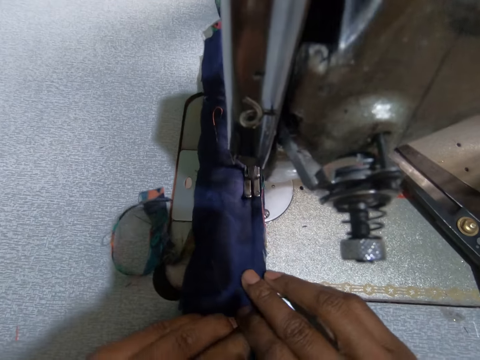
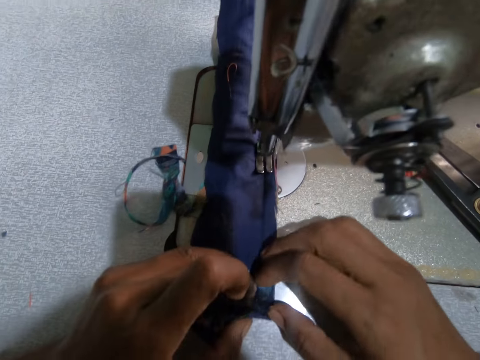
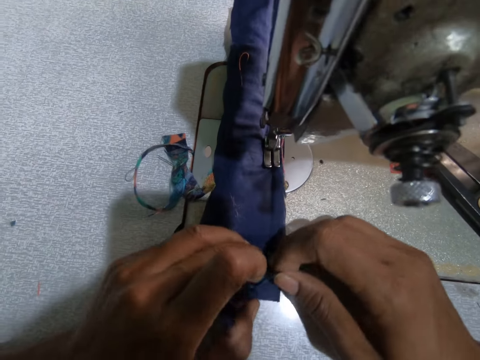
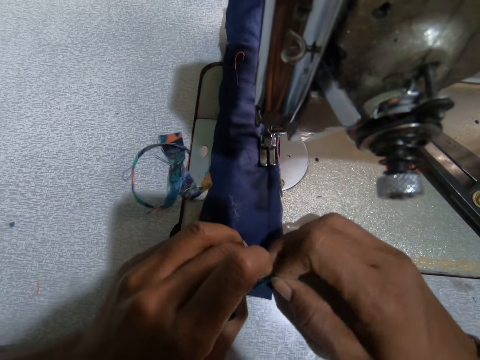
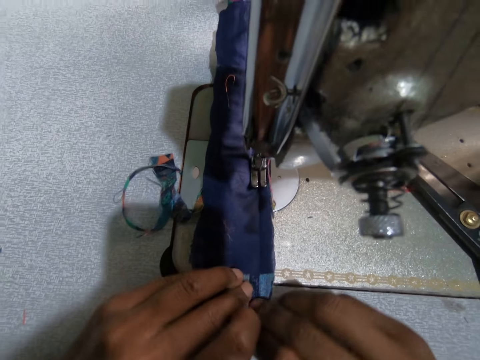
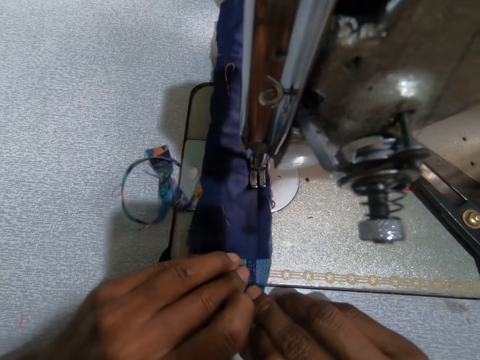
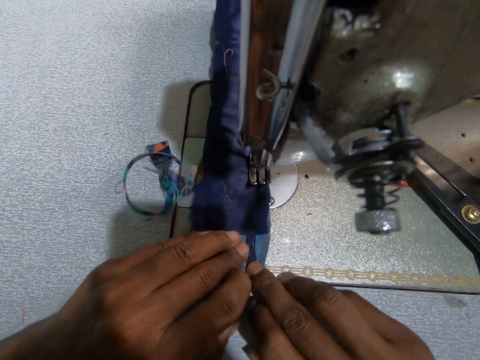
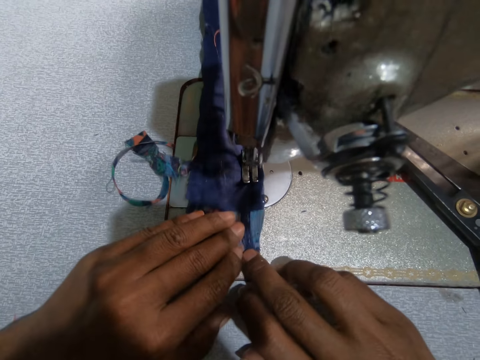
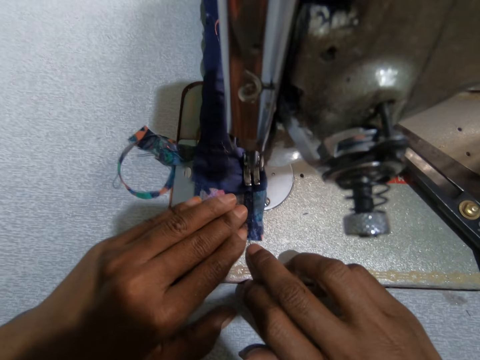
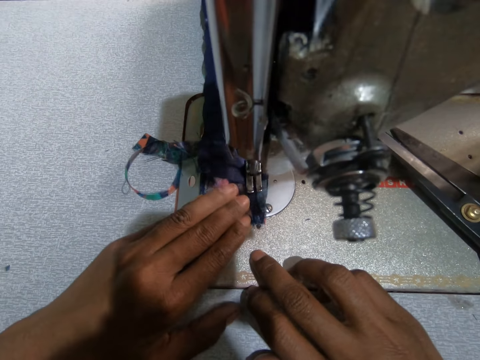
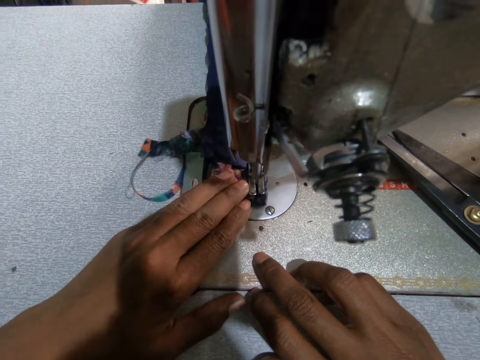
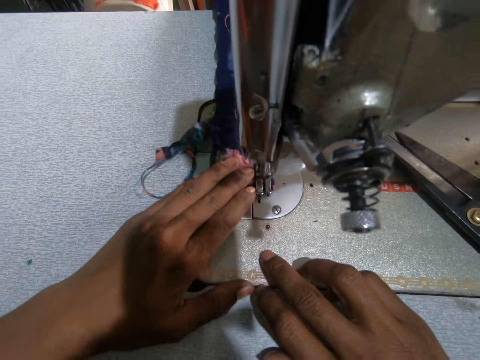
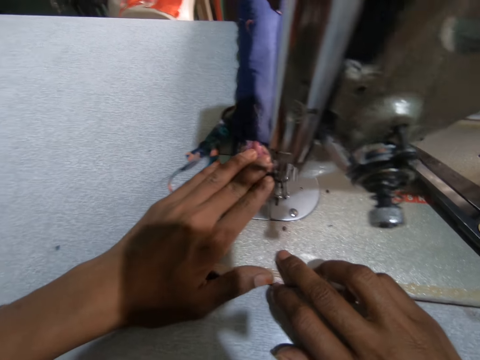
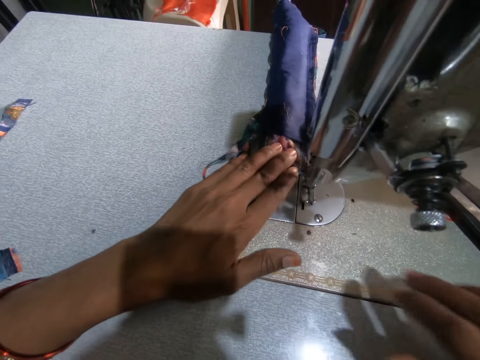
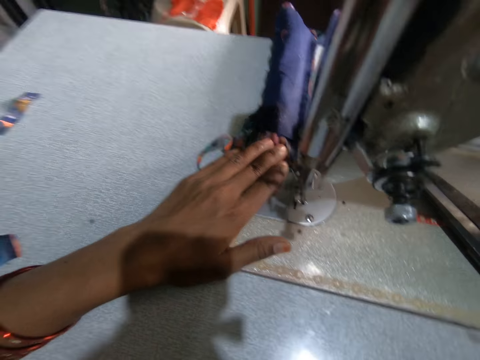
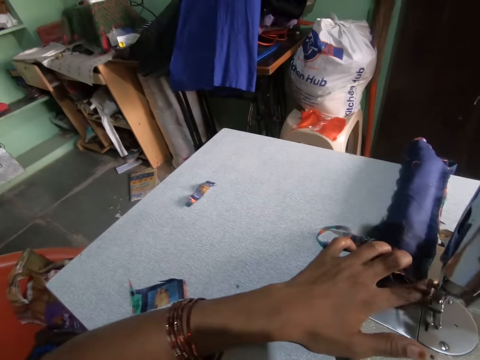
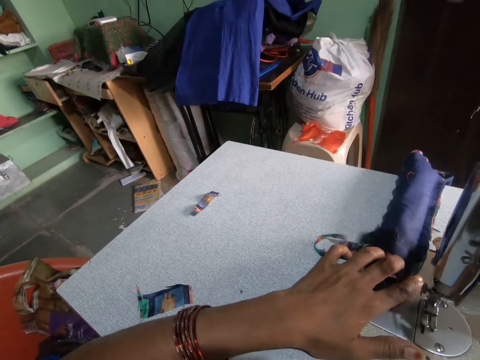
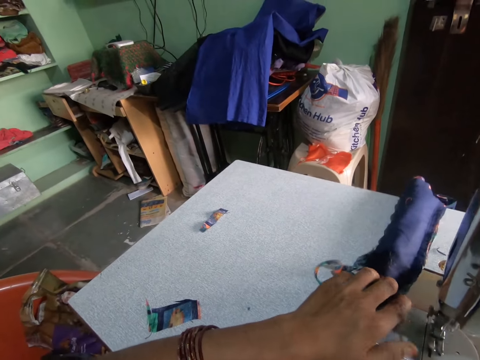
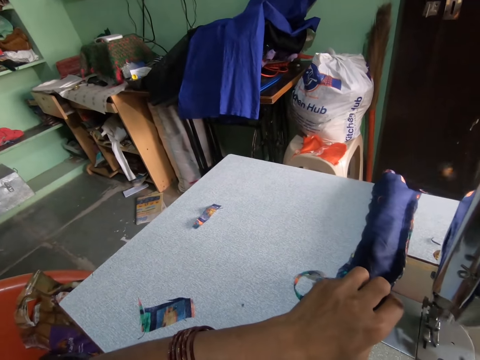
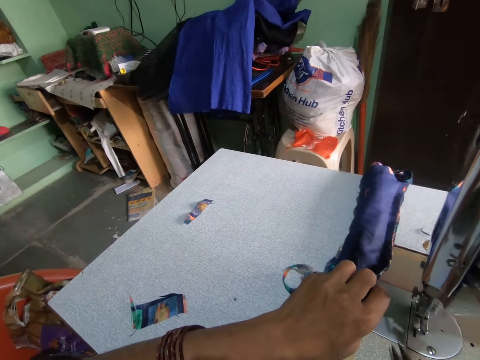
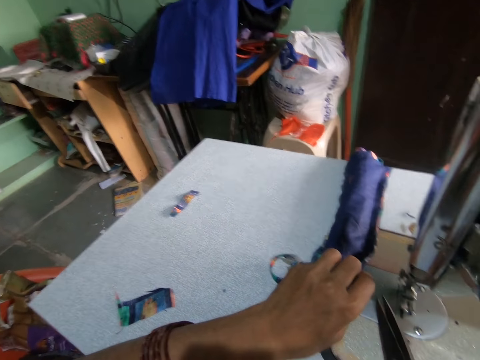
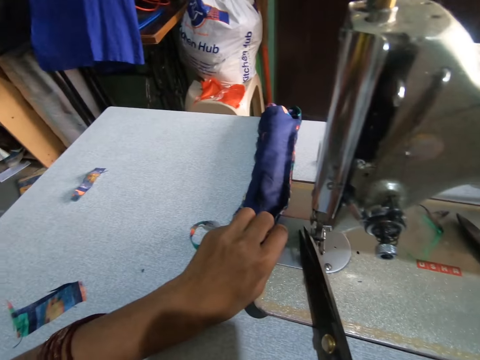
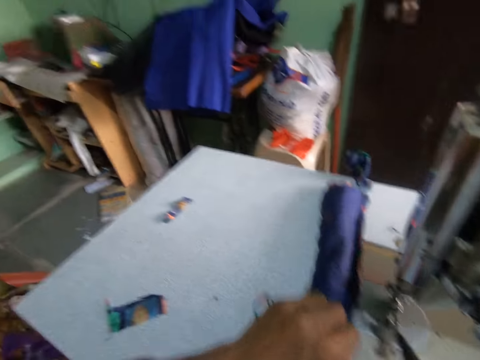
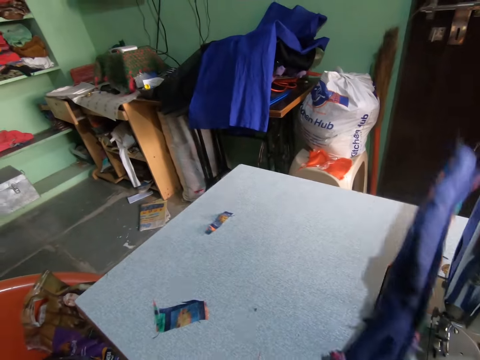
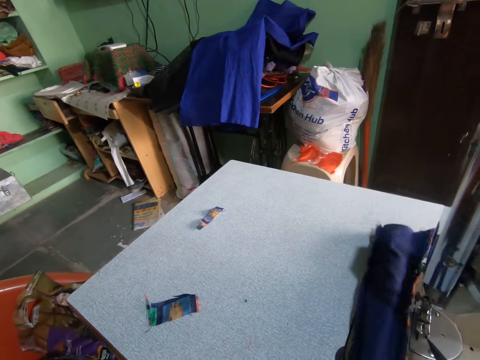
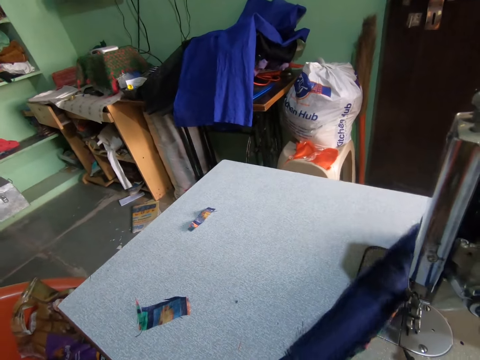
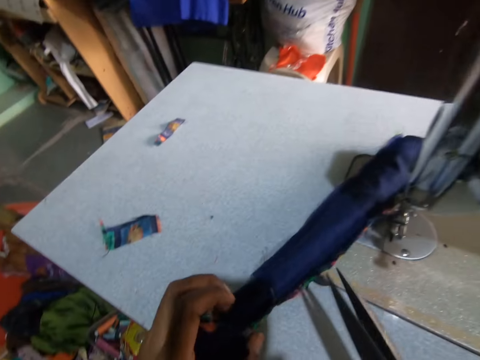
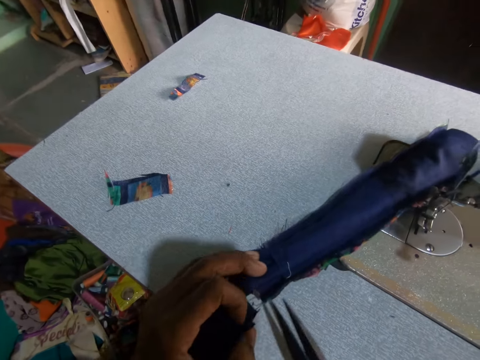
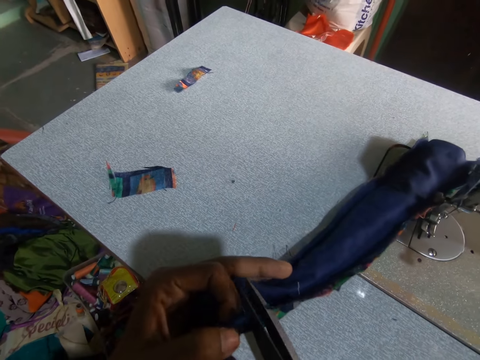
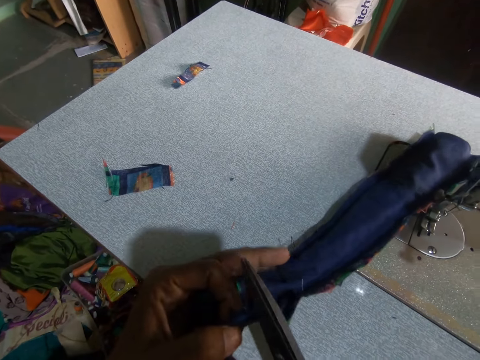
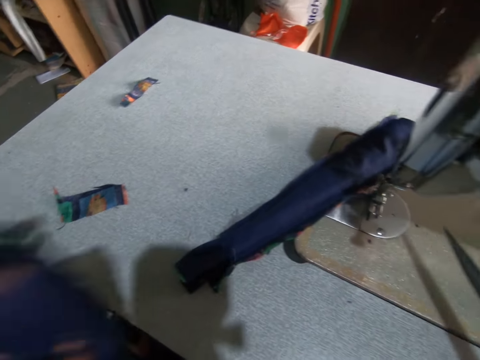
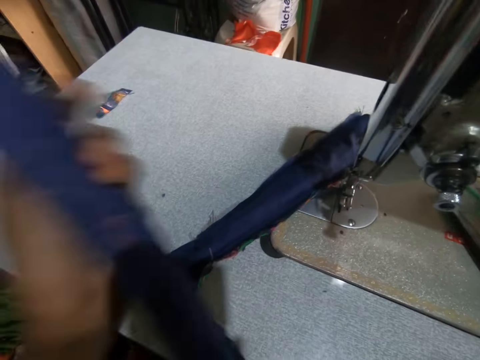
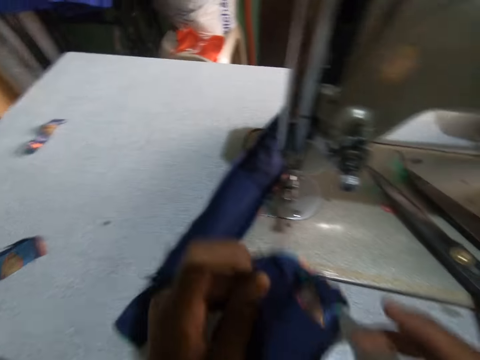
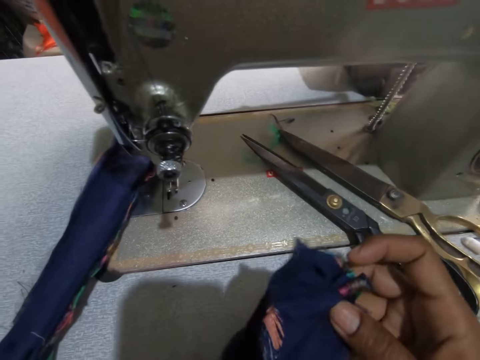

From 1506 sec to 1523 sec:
The camera wearer holds the fabric. They sew the fabric. They cut the fabric. They cut the thread with the scissors. They pull the fabric. They cut the thread with the scissors again.

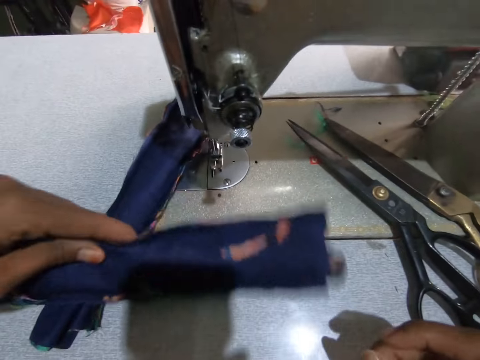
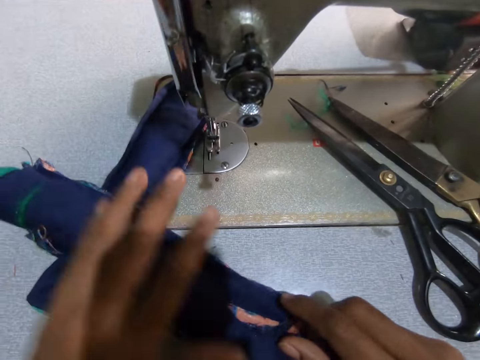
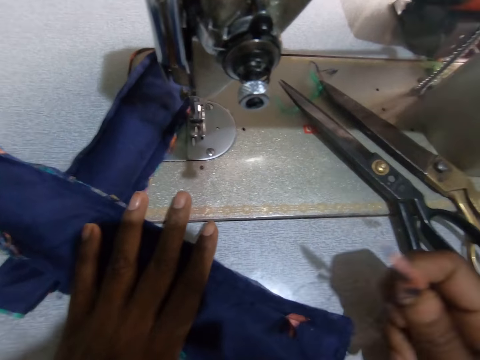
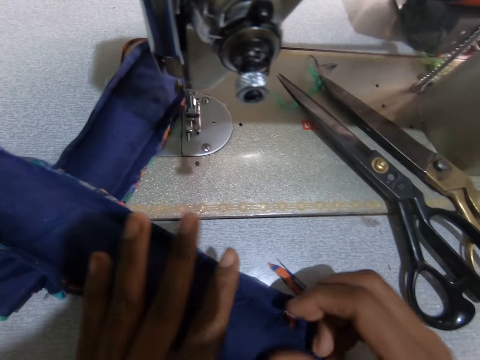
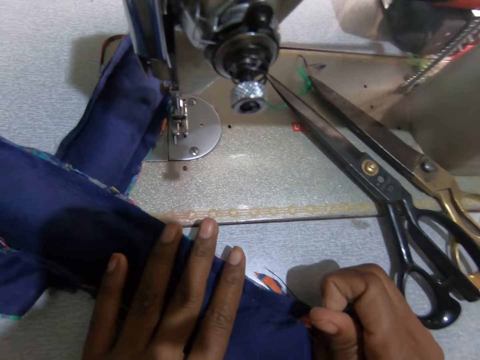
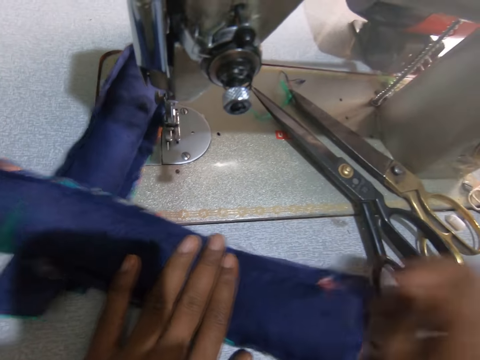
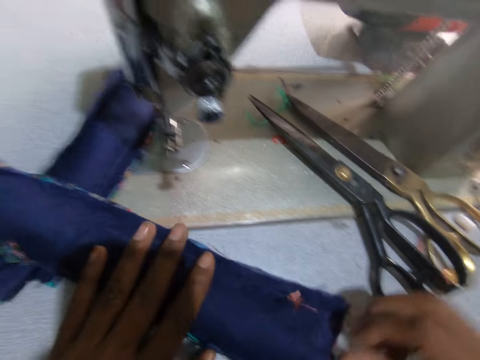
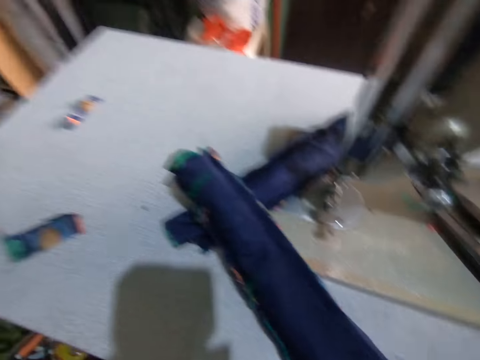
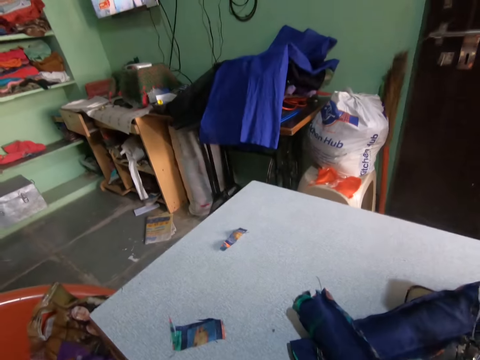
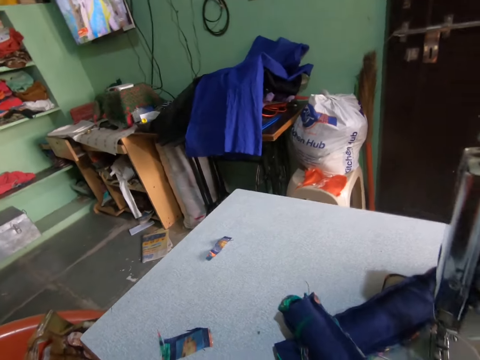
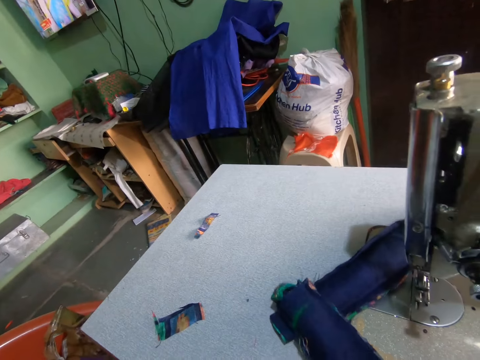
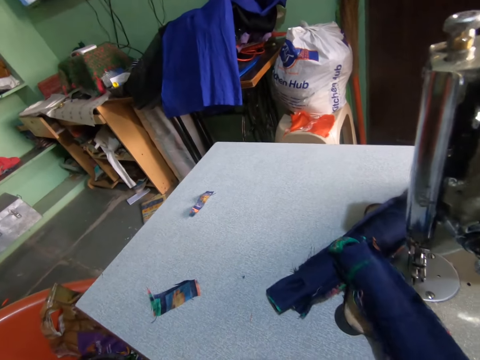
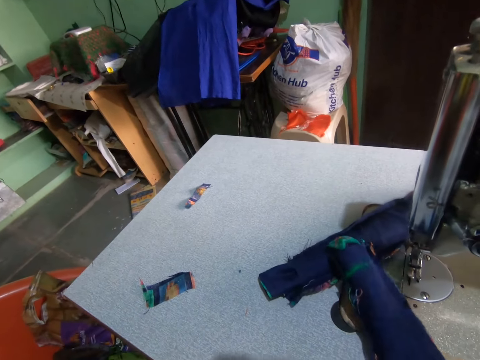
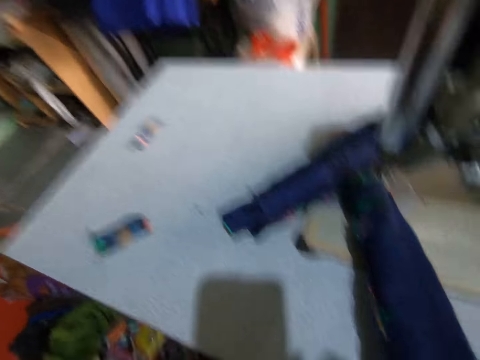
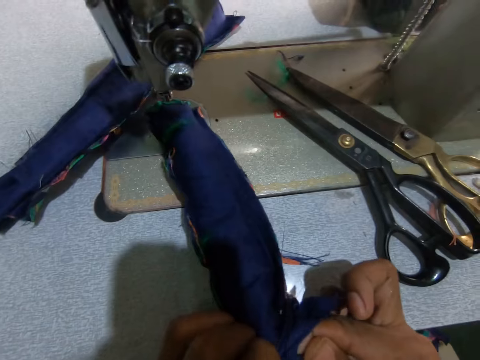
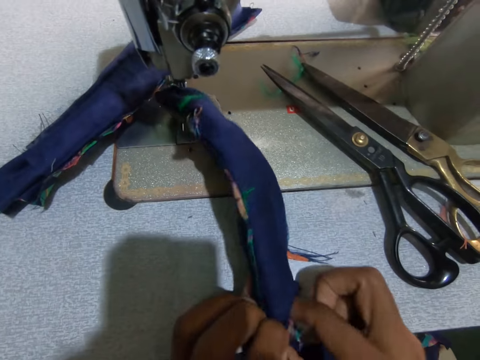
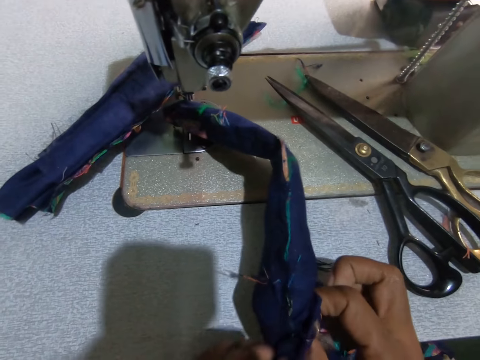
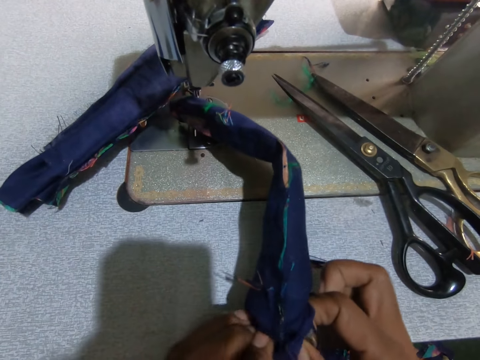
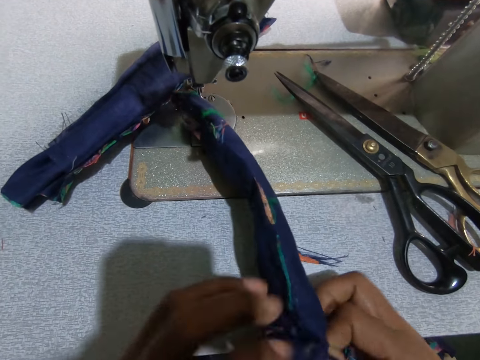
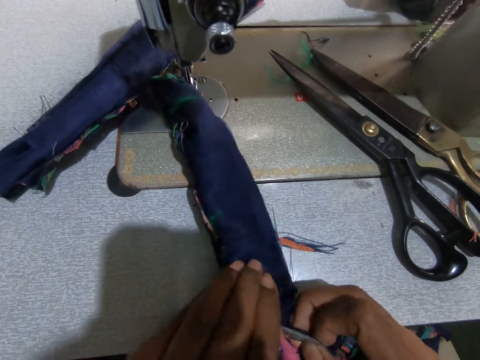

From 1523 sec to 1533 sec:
The camera wearer moves the fabric on the table. They pull the fabric. They turn the cloth inside out.
